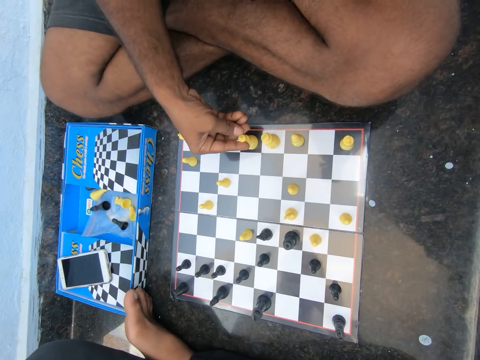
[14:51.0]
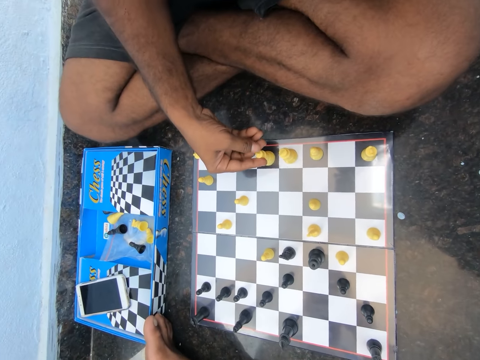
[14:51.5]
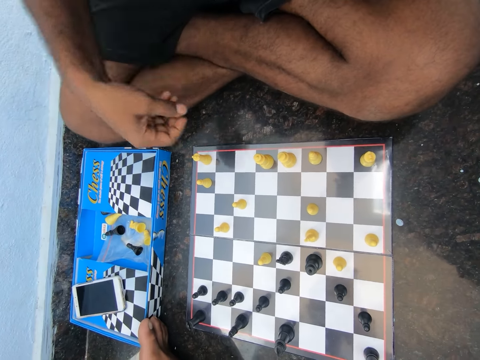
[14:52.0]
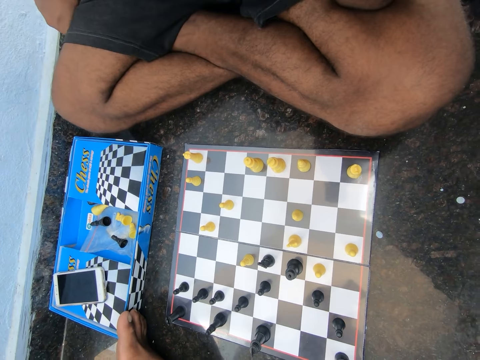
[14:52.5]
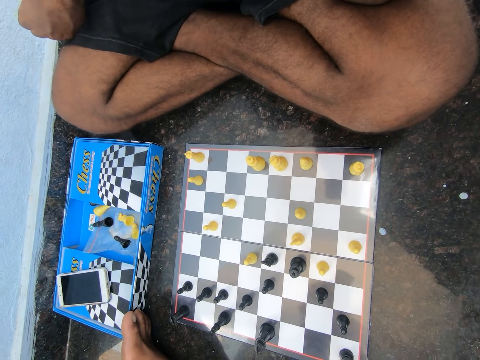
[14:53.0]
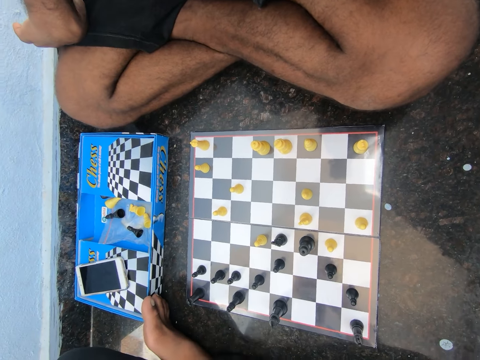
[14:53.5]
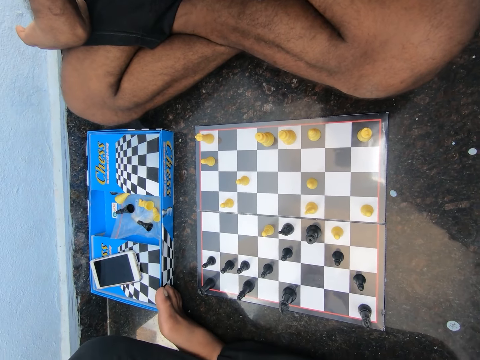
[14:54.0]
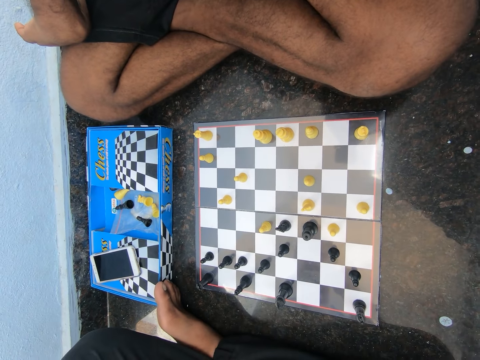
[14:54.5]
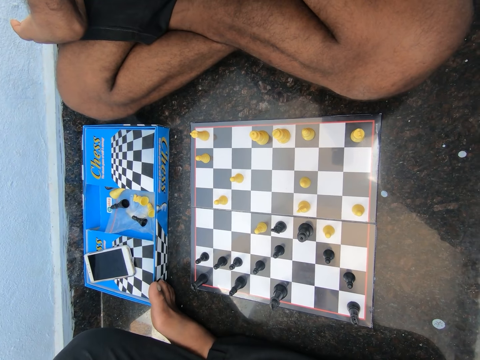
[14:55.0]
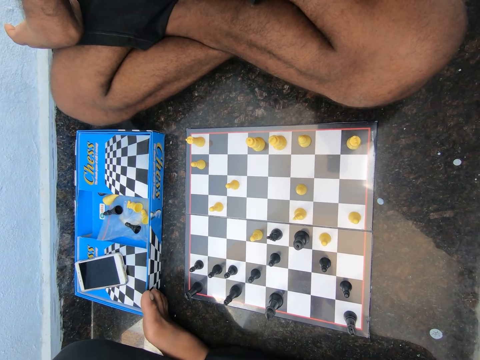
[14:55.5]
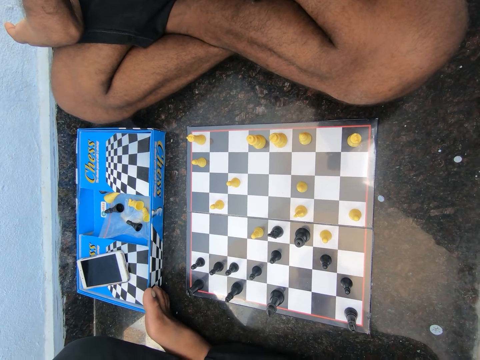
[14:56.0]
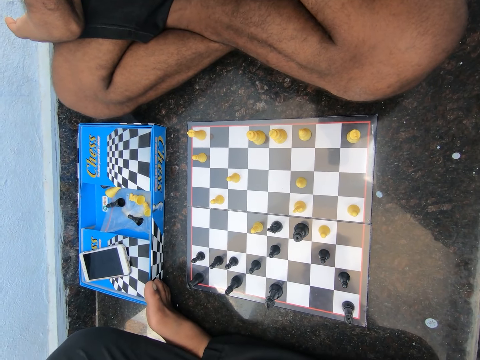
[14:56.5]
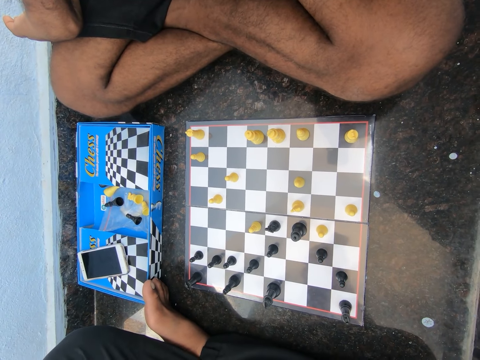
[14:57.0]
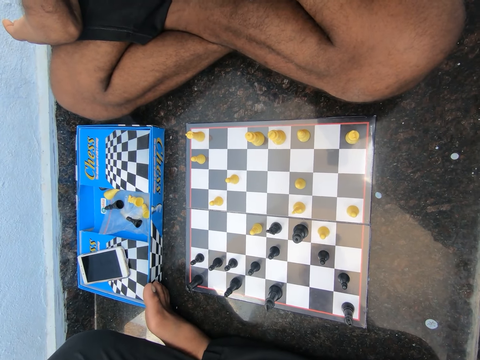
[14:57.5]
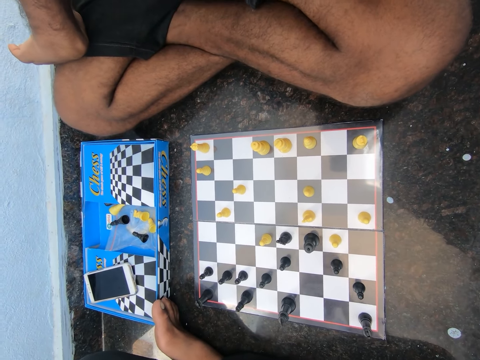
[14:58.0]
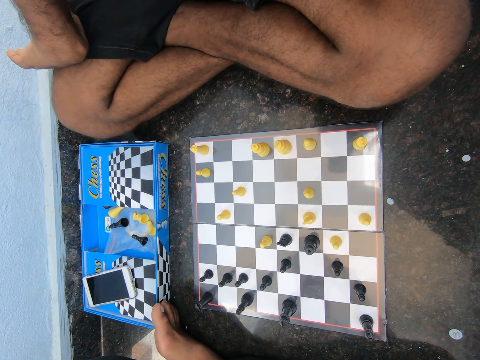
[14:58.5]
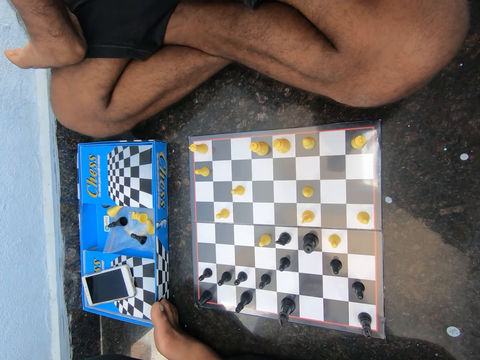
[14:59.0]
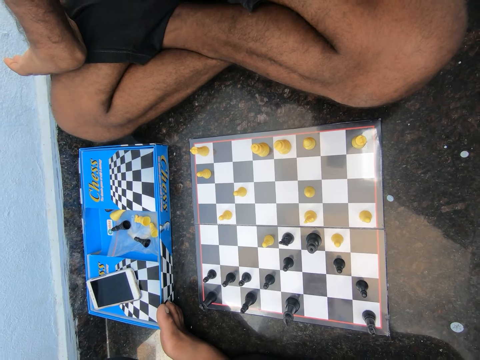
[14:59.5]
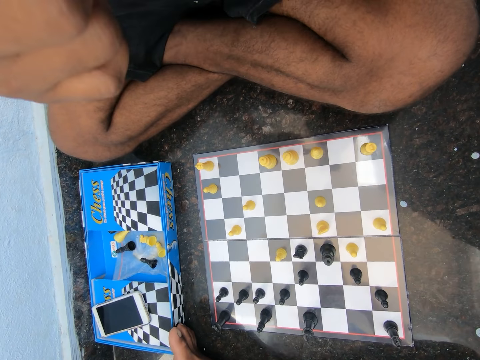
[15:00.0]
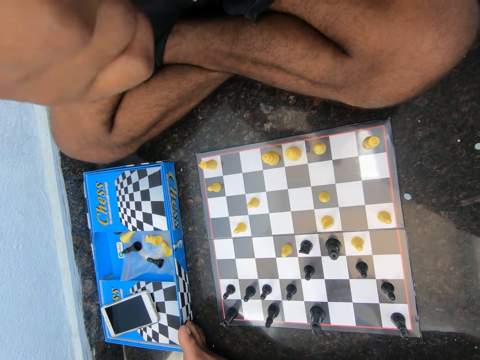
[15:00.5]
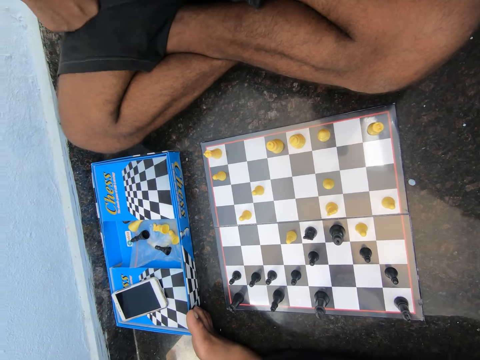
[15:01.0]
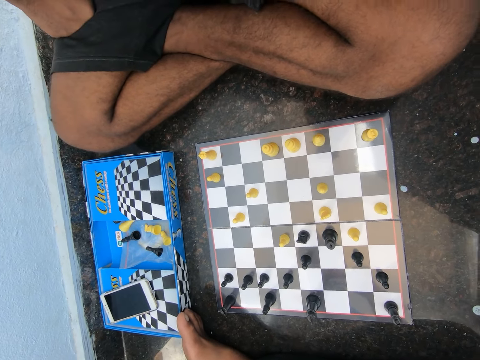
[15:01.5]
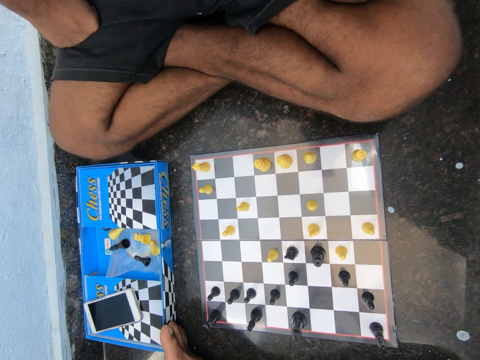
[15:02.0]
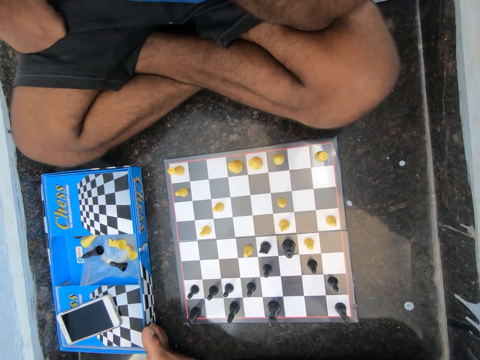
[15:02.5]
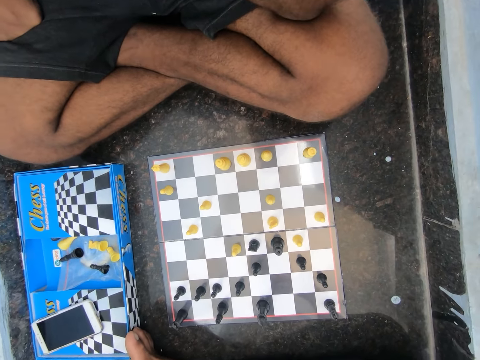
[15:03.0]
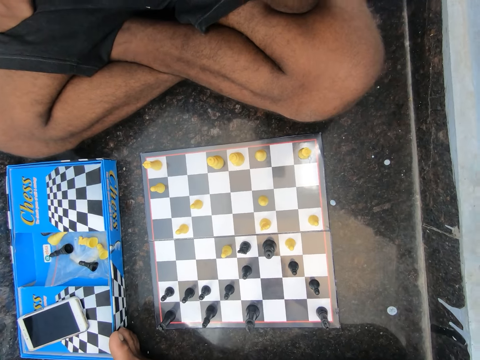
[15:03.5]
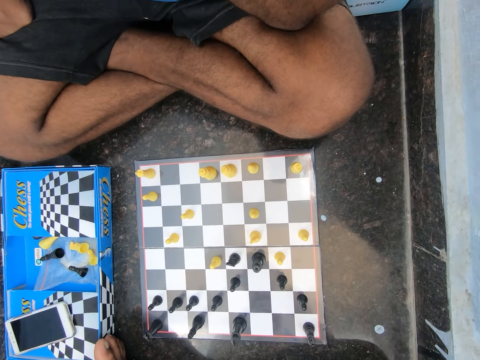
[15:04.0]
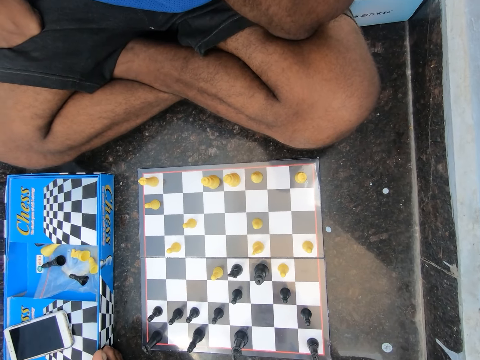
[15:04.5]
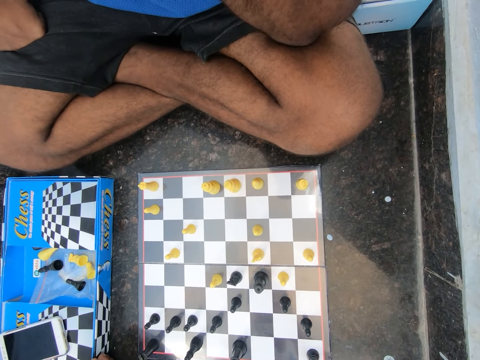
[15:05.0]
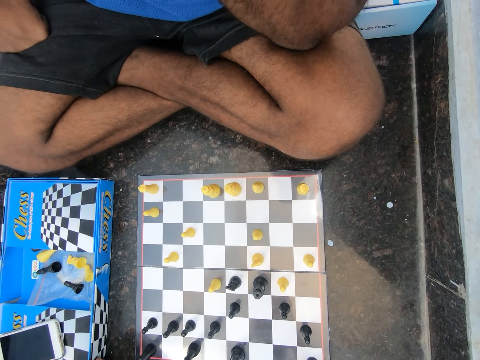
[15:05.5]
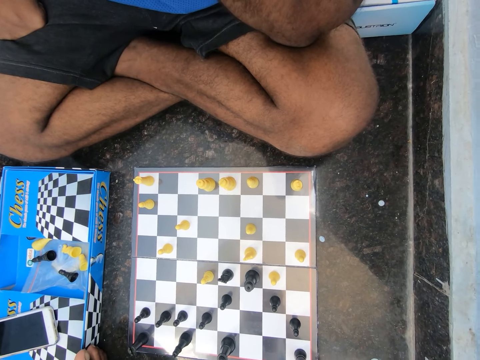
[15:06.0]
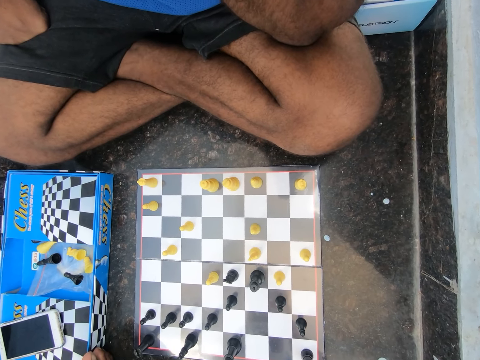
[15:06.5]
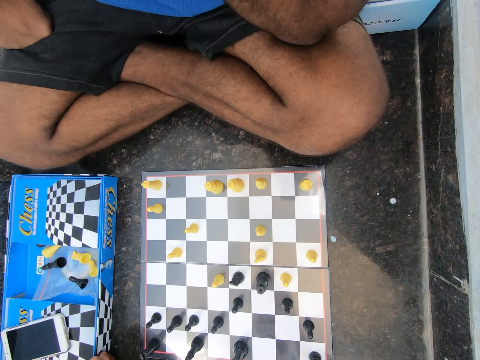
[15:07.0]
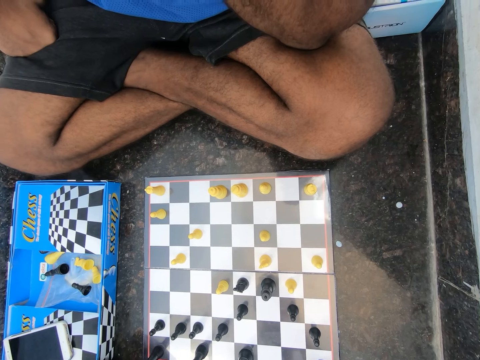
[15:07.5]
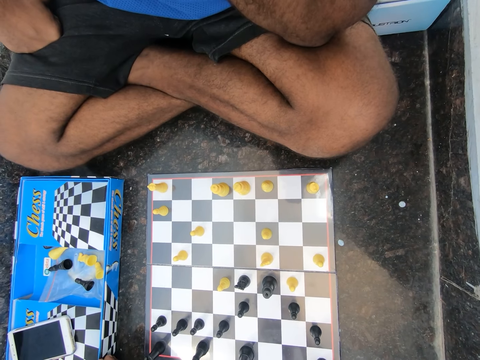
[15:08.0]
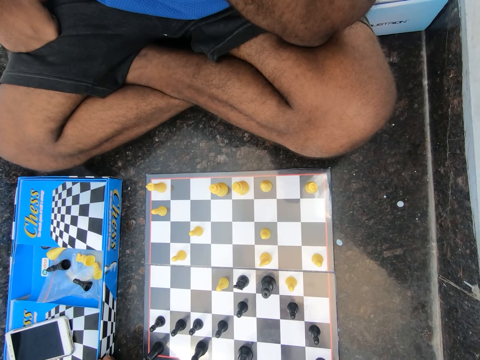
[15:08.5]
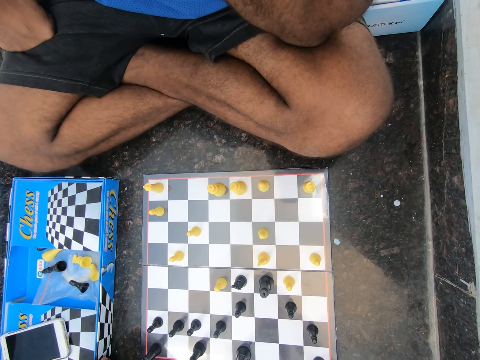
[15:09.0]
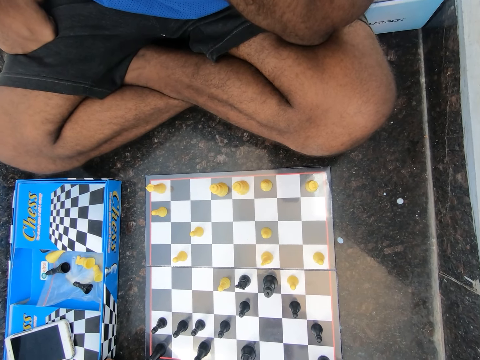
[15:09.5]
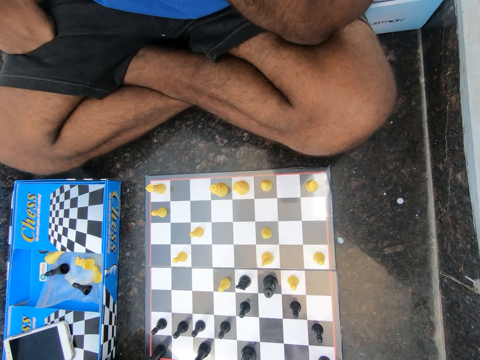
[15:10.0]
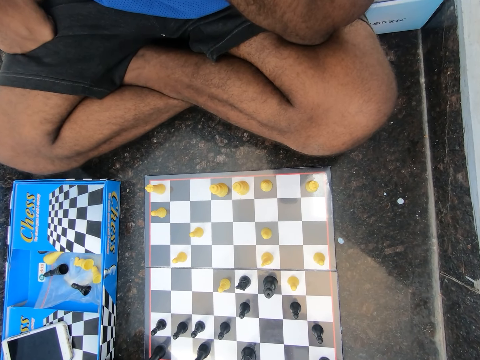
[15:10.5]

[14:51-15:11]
The camera wearer converses with a man. The man puts the hand on the lap. The camera wearer converses with the man. They discuss with a girl from the room. The man looks at the chess board and lifts the hand. The camera wearer discusses with the man.

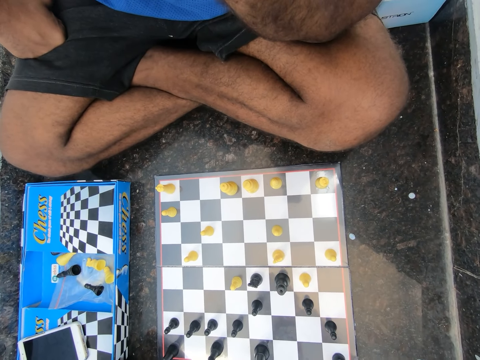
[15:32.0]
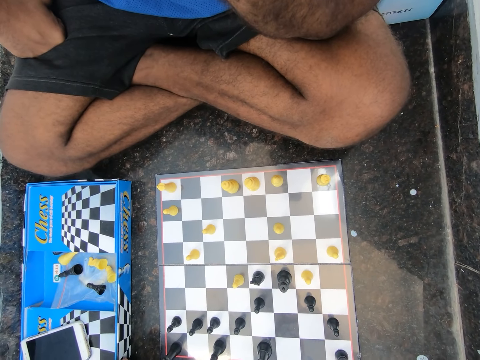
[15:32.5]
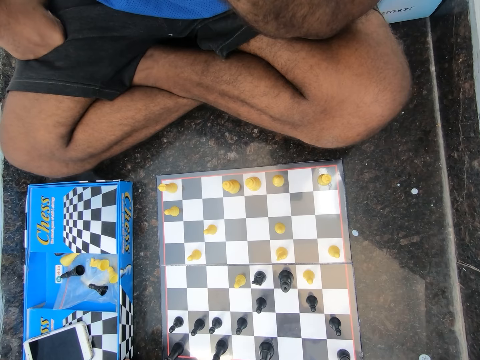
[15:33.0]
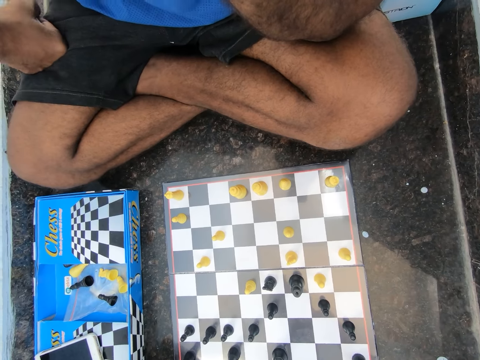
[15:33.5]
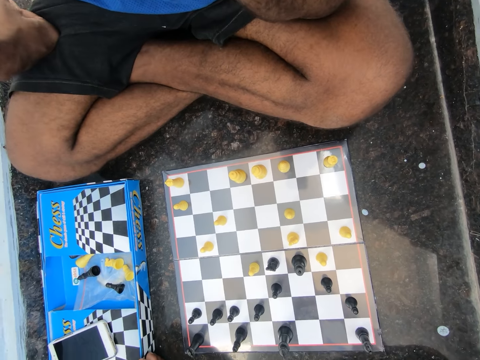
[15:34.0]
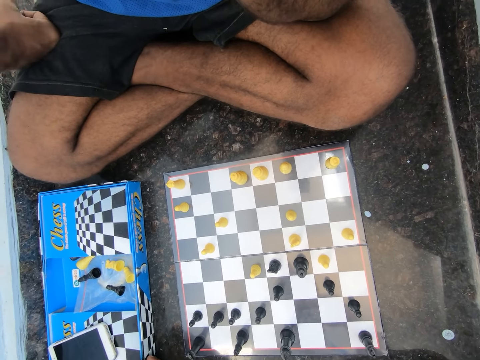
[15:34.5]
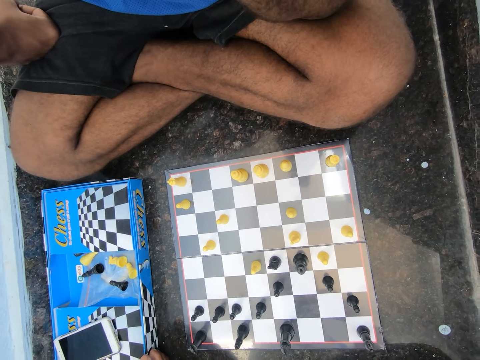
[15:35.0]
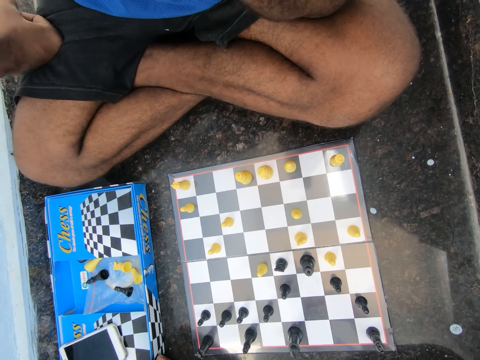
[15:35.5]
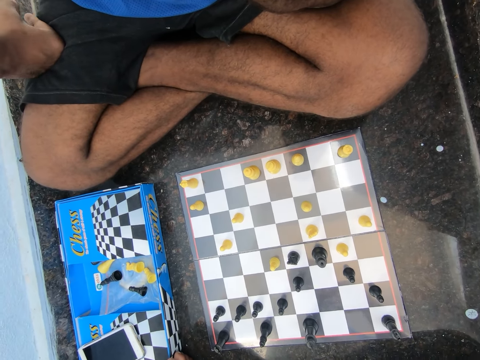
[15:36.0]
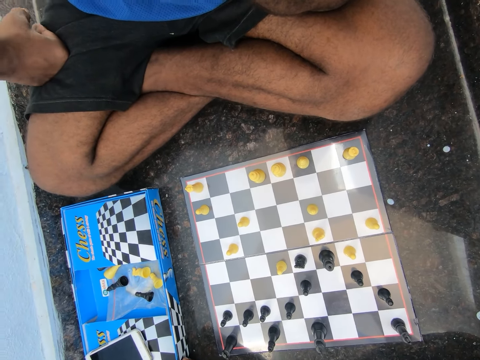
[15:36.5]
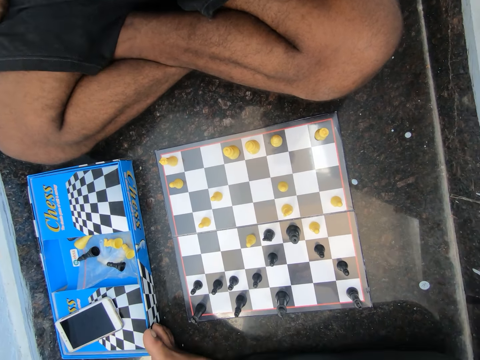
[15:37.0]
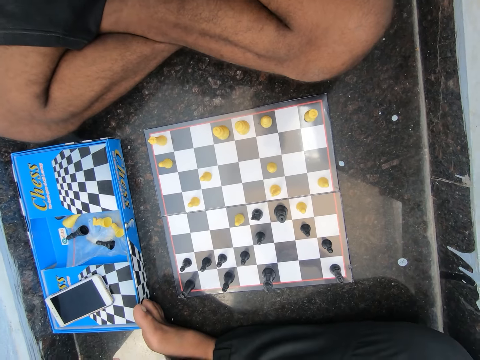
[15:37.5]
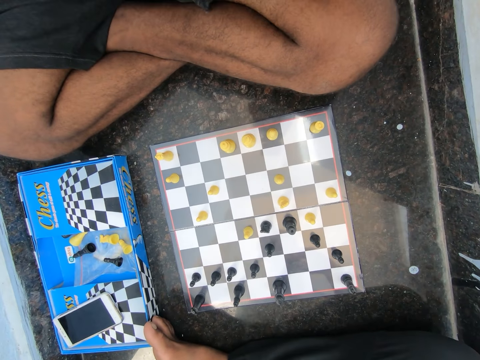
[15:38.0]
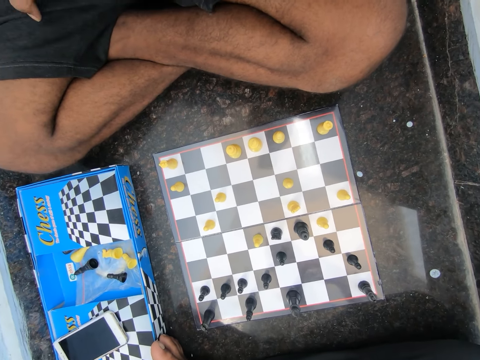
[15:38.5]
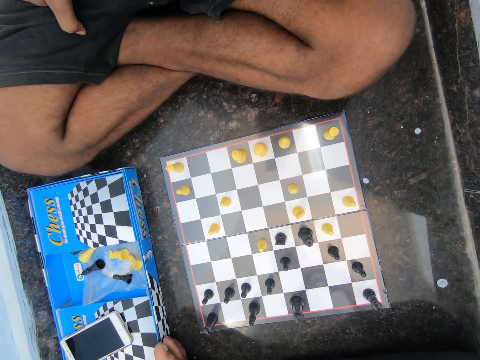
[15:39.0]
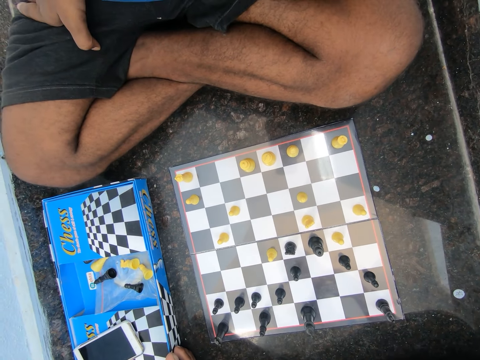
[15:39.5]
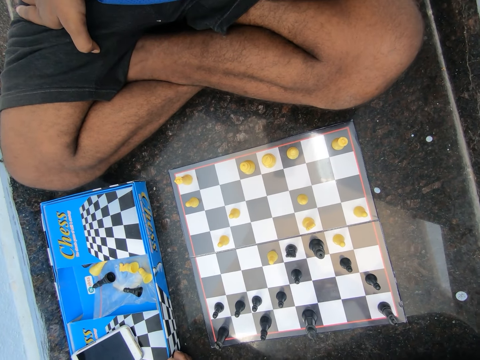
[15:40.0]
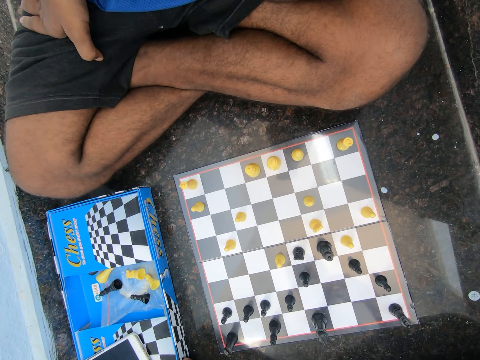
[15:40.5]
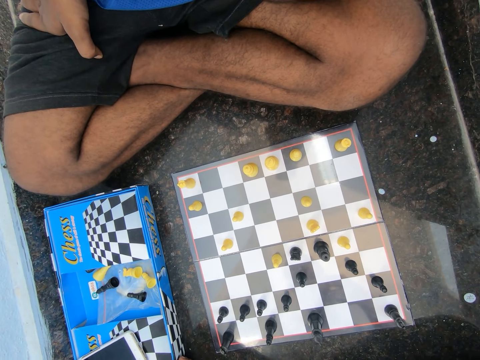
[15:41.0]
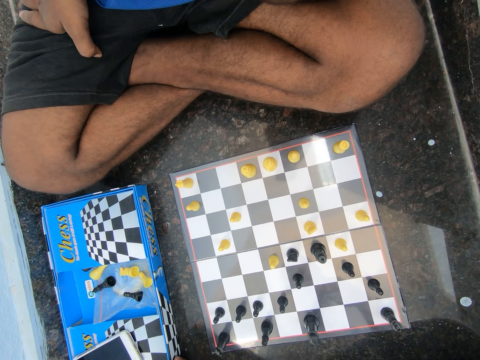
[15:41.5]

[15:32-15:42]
A man moves the hand.
